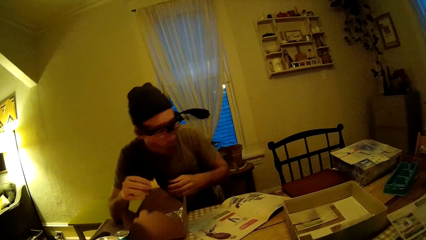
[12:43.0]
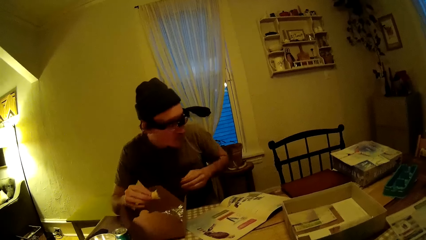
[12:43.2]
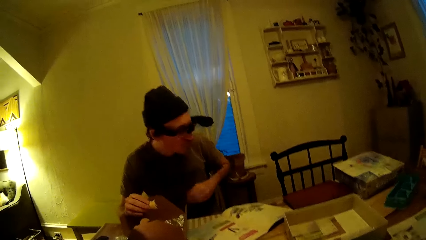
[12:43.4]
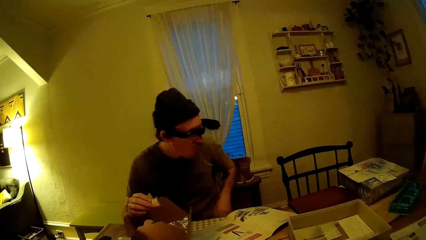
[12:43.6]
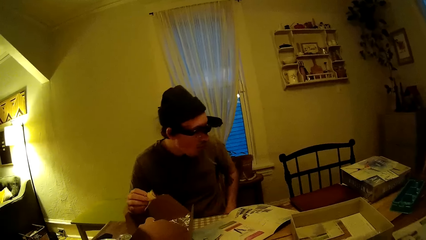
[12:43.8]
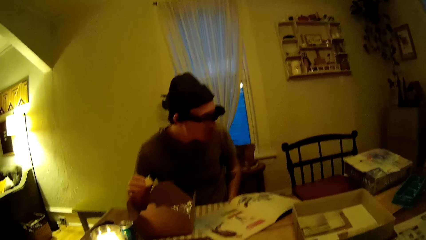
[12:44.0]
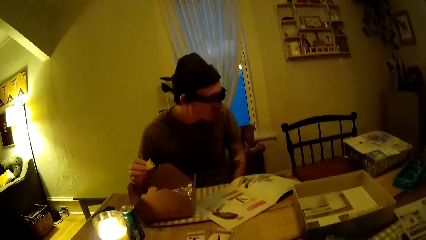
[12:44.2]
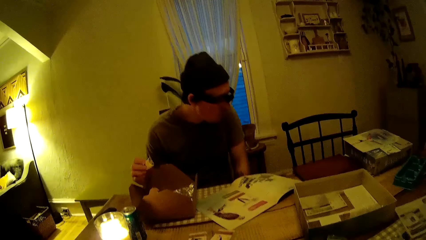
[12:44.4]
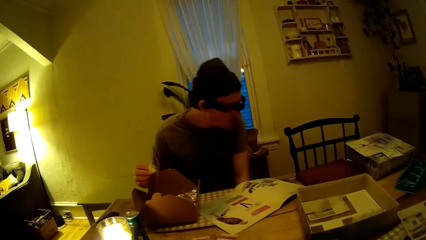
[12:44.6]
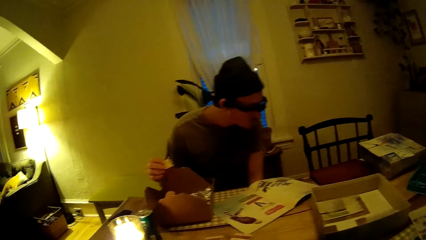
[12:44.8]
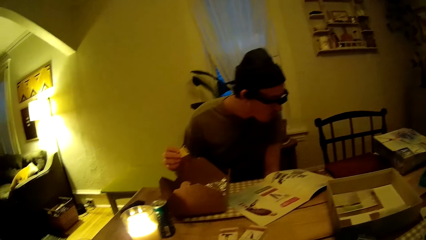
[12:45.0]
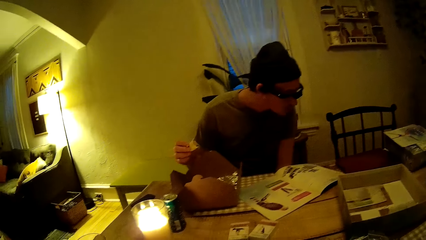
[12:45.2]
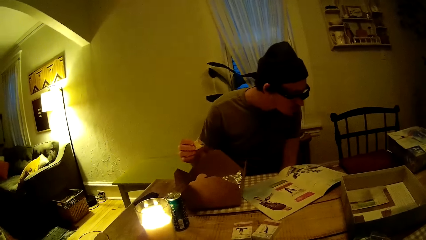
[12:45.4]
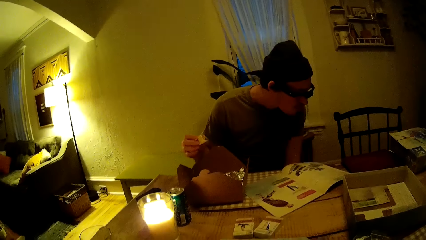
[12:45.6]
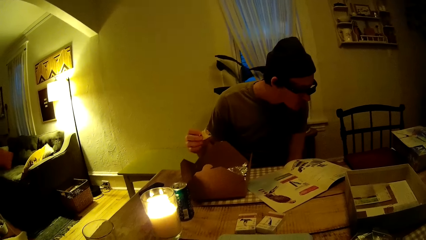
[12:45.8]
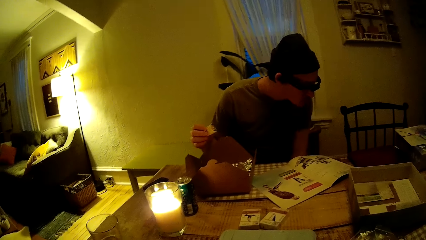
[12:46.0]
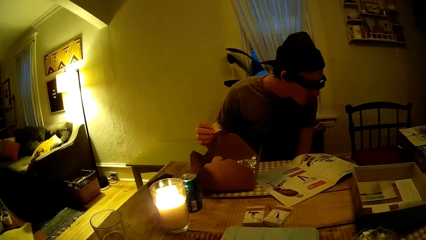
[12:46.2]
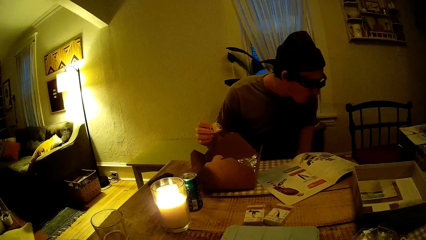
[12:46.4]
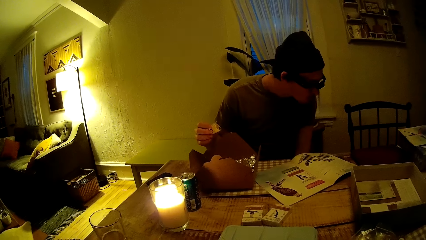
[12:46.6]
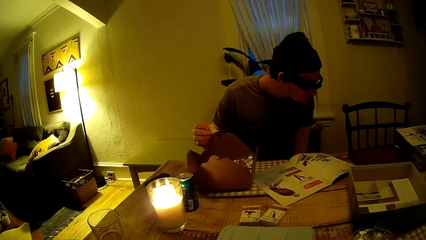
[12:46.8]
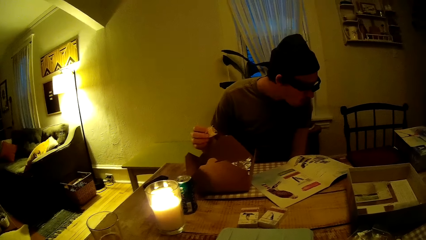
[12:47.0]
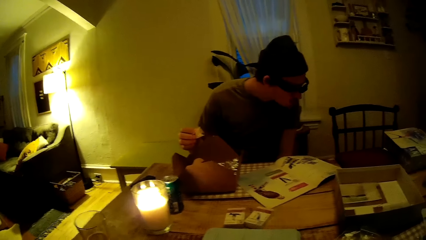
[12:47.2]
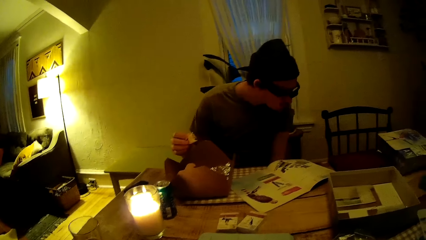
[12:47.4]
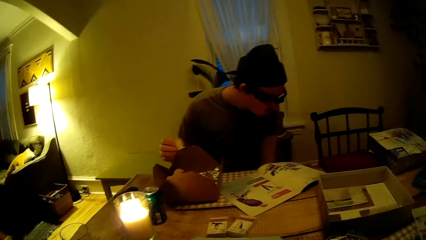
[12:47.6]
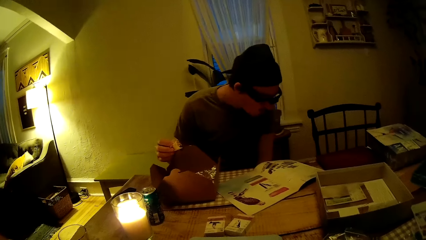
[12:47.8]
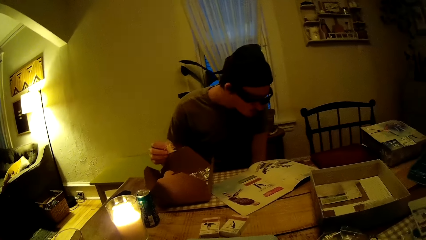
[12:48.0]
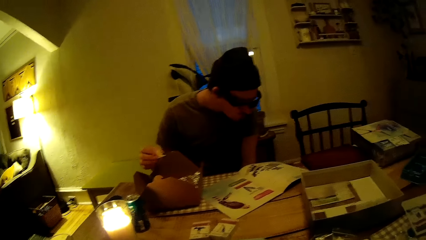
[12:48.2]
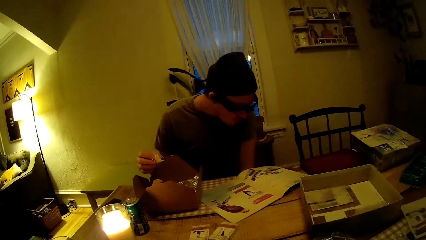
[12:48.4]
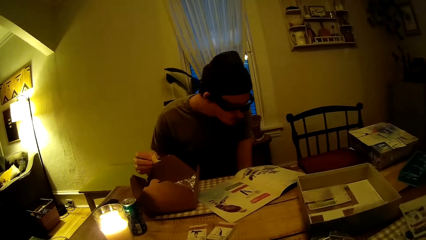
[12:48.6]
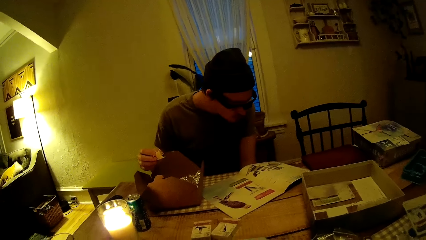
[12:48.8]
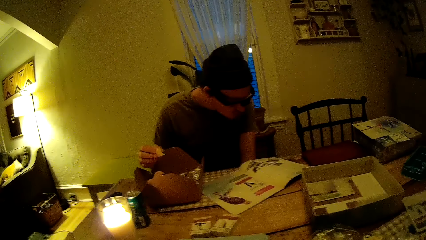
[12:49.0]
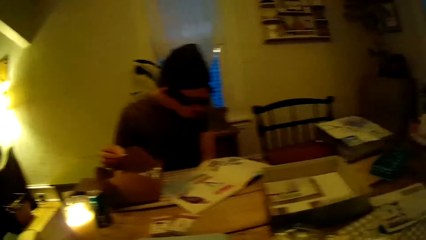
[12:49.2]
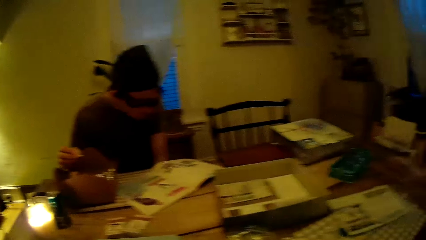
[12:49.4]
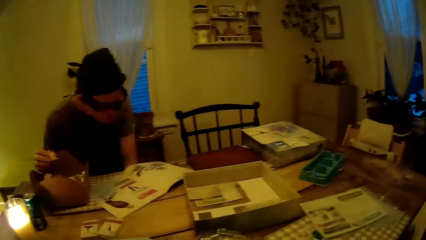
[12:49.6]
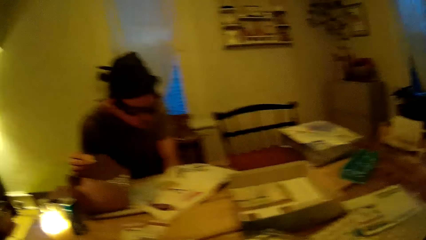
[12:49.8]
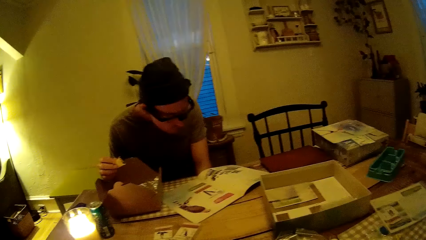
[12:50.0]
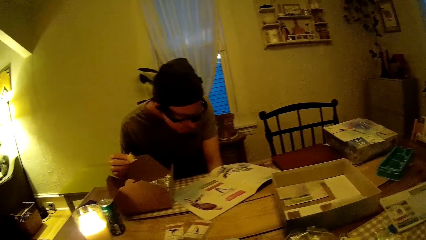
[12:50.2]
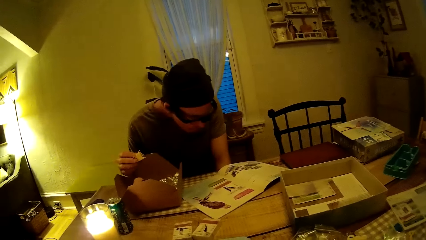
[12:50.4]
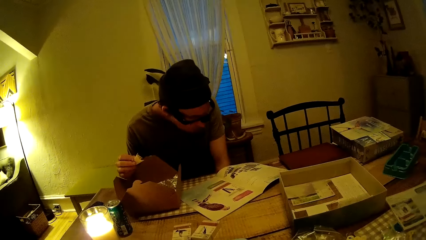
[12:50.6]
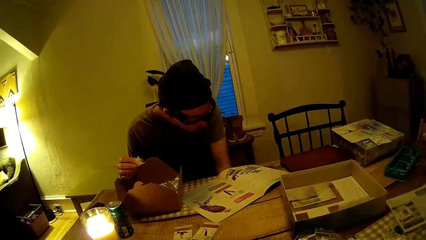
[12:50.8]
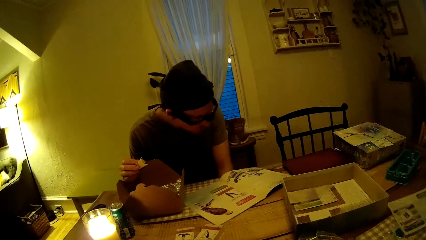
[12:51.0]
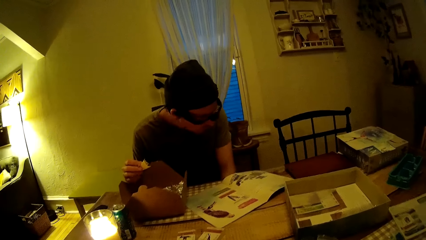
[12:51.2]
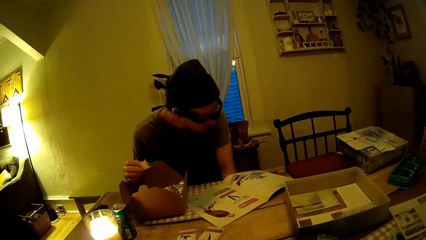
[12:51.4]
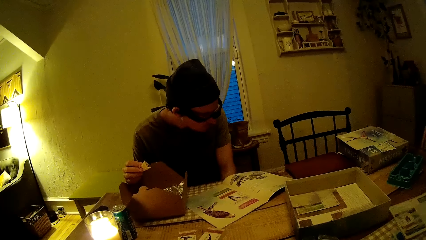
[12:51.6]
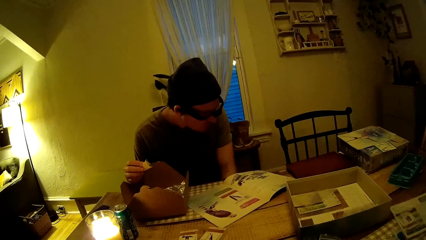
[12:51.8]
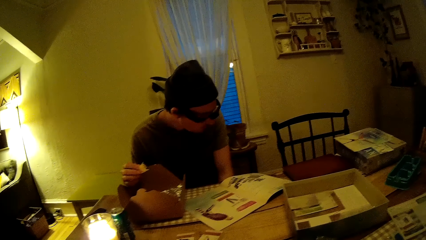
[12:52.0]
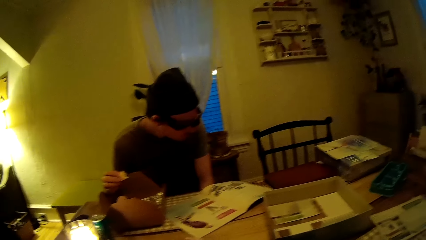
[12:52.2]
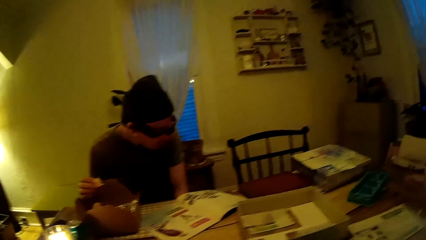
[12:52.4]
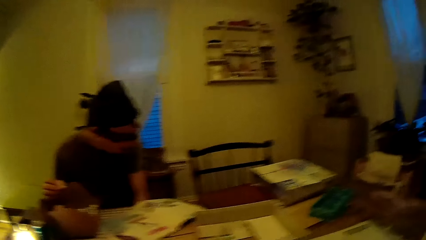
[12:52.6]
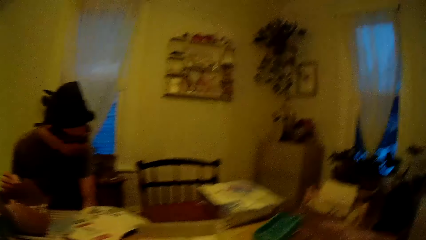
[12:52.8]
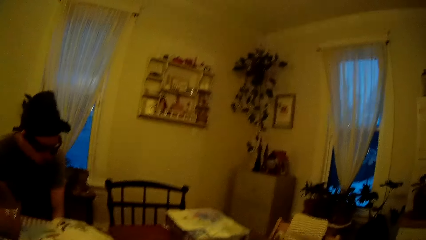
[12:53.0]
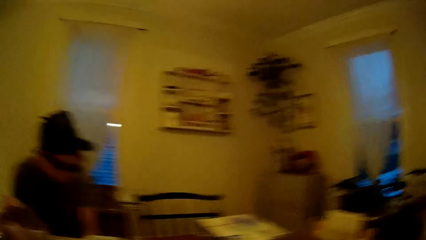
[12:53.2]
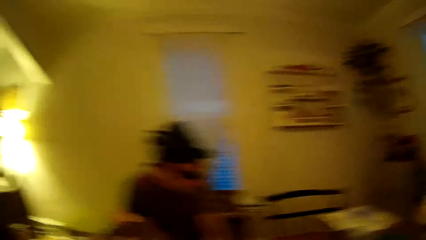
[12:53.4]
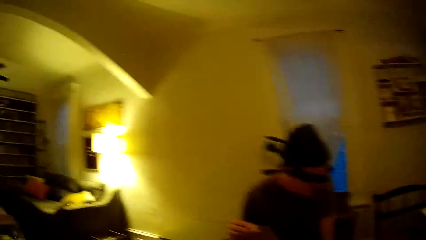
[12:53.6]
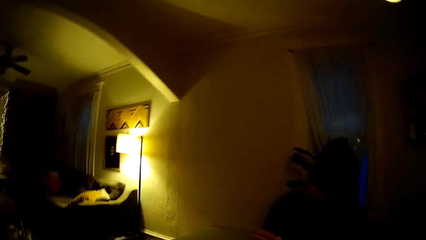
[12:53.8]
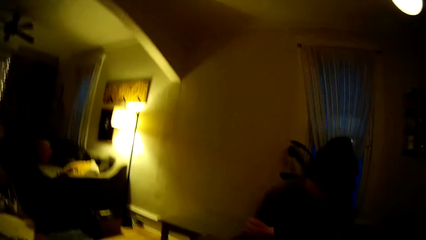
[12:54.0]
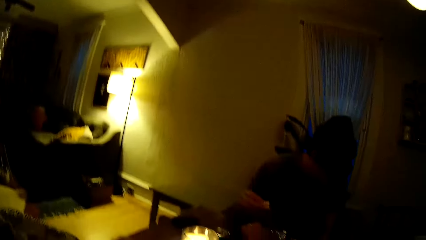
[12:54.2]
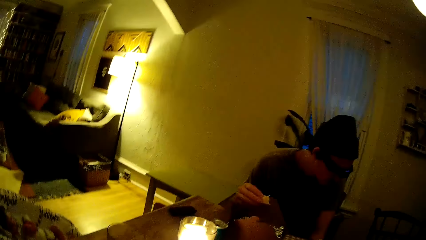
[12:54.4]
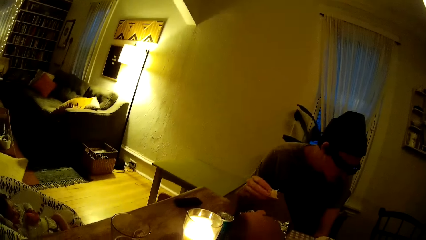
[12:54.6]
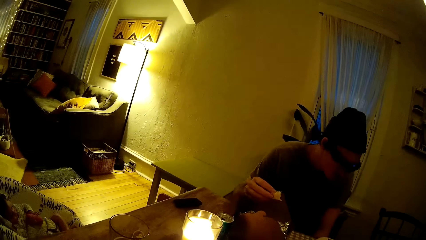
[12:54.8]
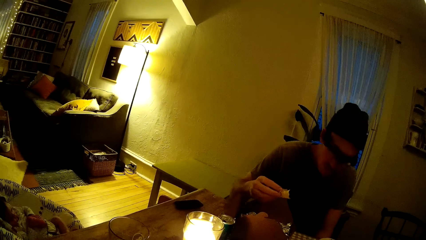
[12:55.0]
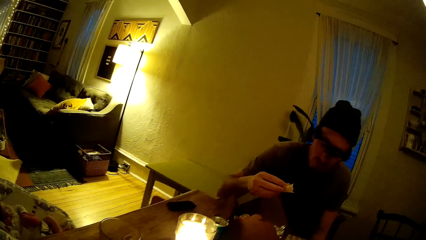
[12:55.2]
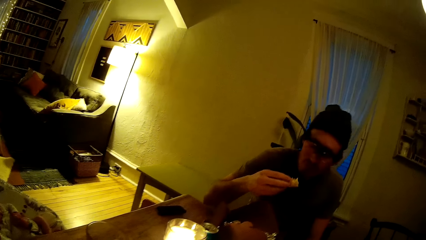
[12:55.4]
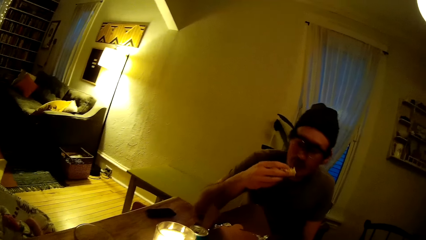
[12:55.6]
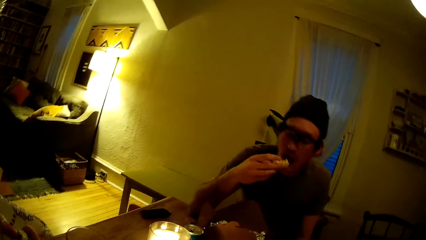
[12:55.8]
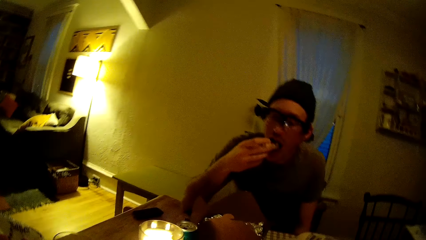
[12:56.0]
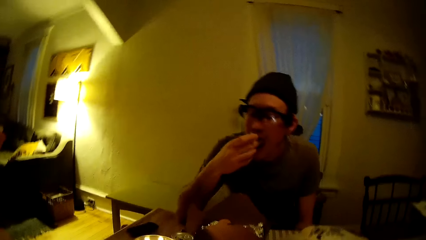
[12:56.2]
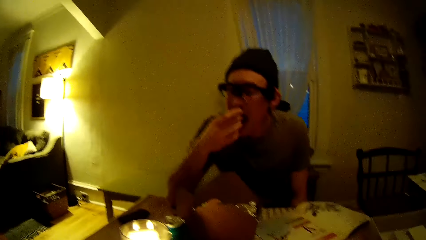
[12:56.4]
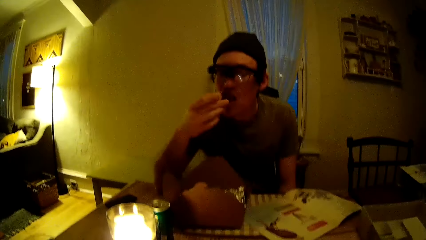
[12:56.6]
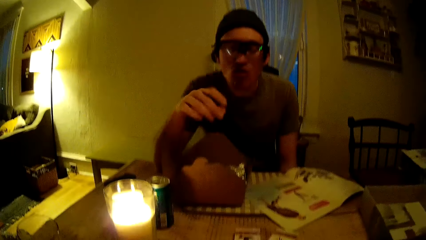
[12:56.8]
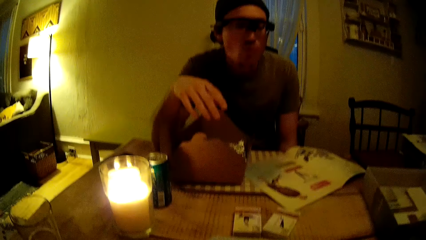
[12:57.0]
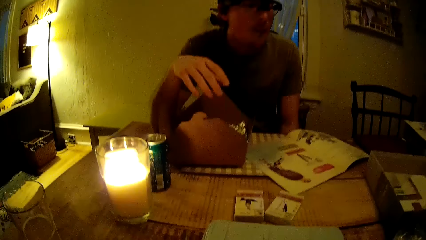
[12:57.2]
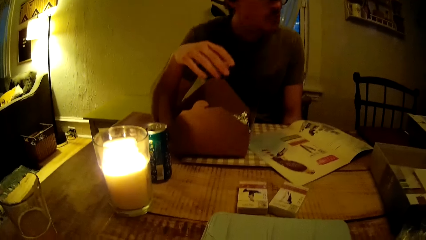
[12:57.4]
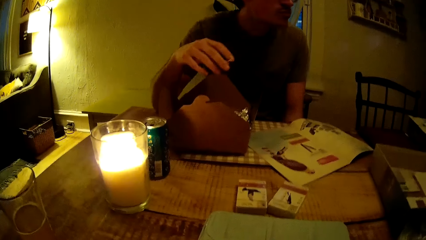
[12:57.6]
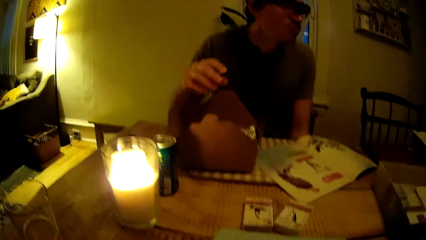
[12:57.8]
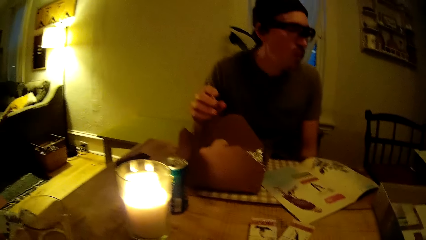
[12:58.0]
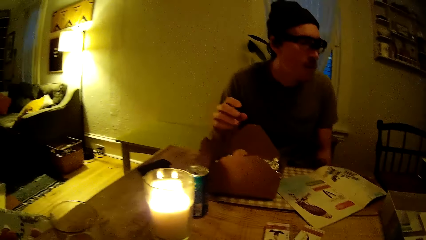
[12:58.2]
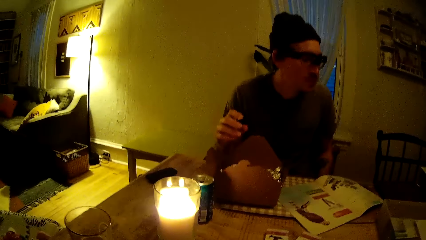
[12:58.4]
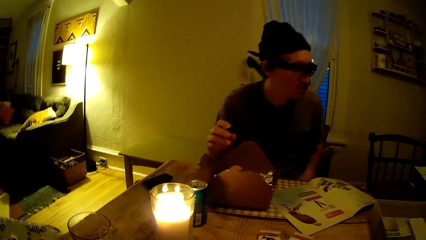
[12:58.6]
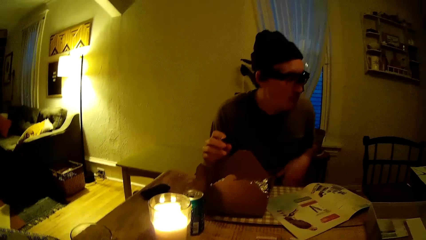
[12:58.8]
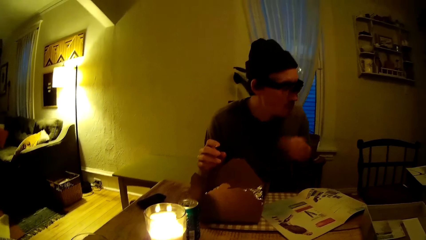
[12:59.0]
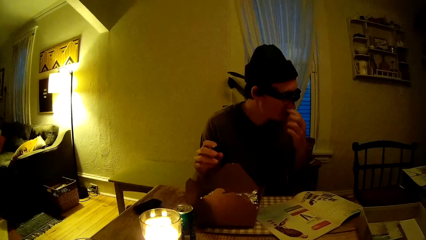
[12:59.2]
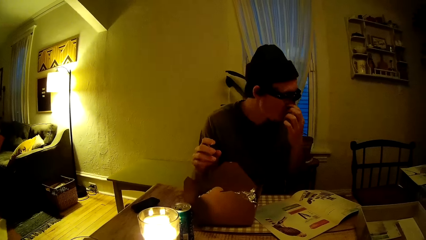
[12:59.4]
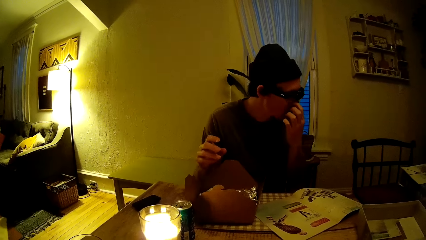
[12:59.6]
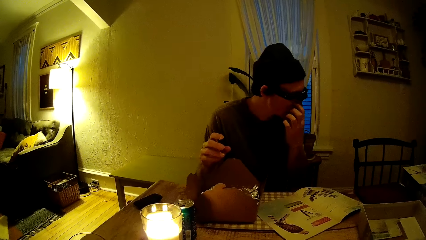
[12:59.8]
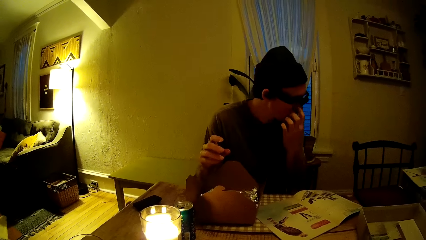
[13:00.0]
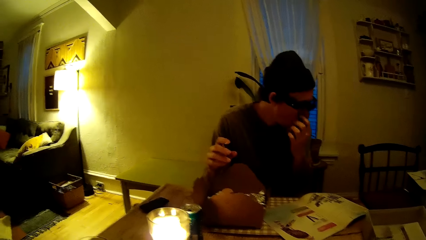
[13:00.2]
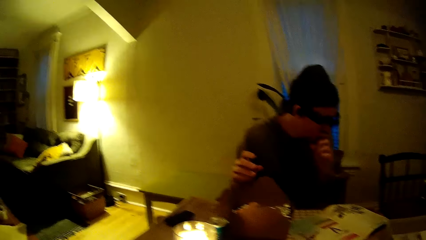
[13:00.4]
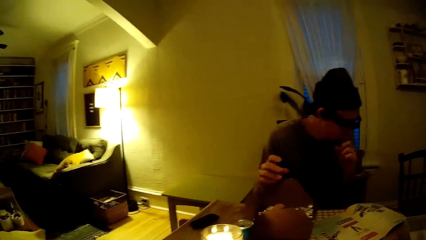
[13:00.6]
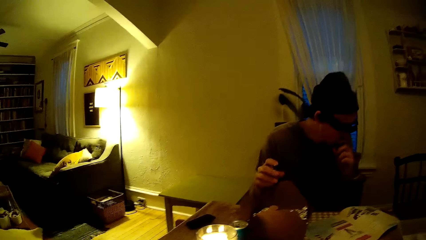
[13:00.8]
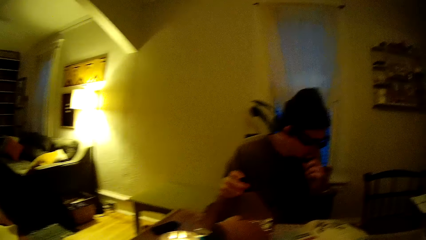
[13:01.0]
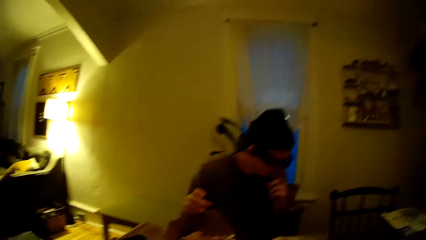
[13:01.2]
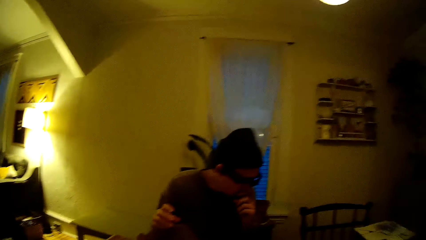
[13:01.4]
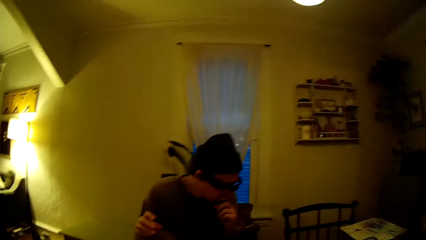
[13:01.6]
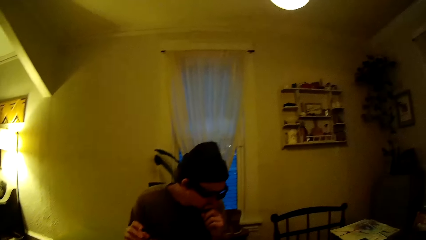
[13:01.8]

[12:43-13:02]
The man reads the game manual. He bites a snack. He scratches his nose with his left hand.
